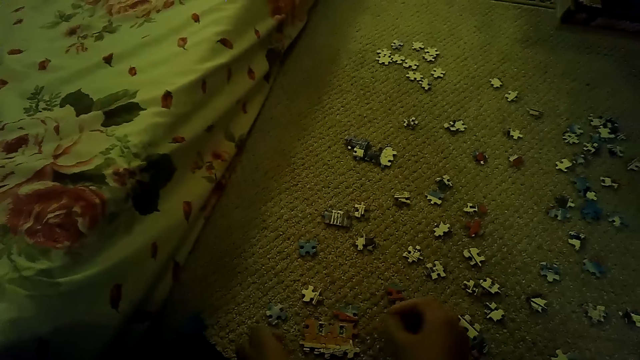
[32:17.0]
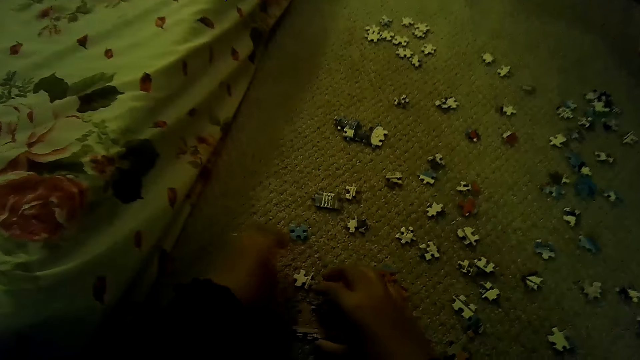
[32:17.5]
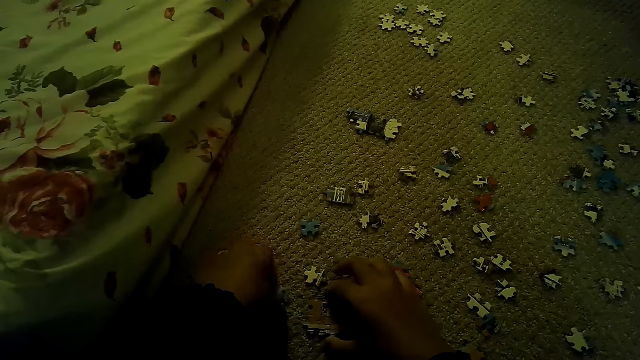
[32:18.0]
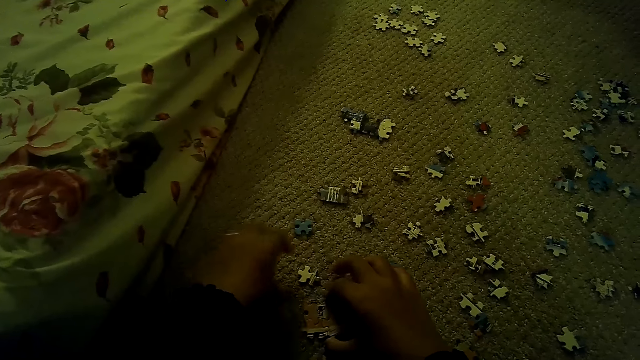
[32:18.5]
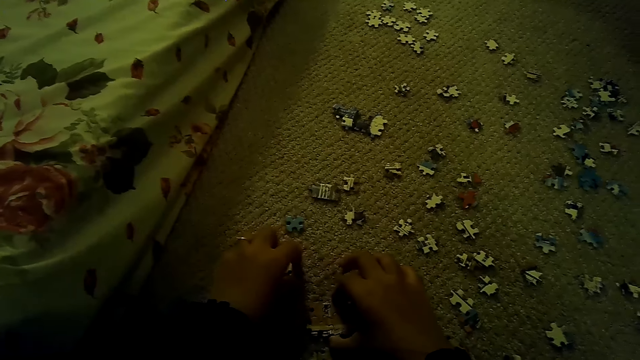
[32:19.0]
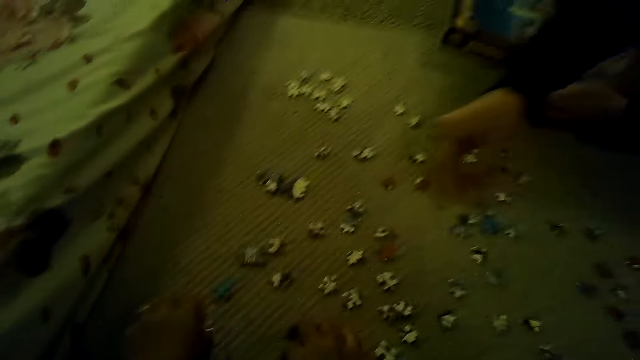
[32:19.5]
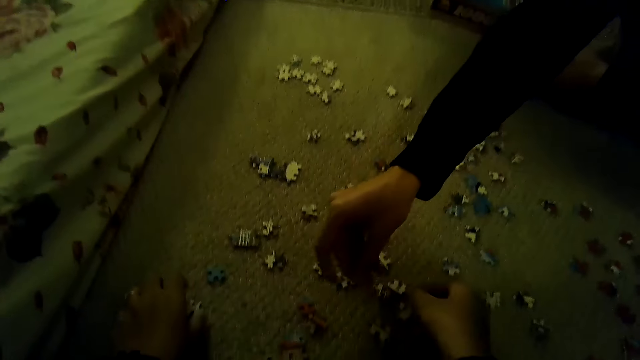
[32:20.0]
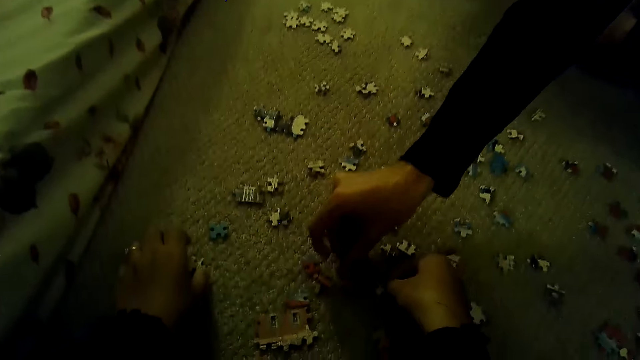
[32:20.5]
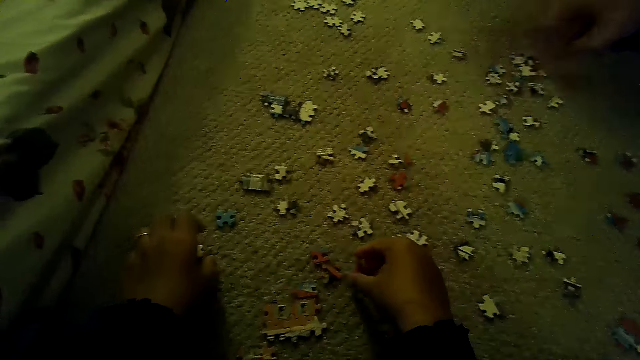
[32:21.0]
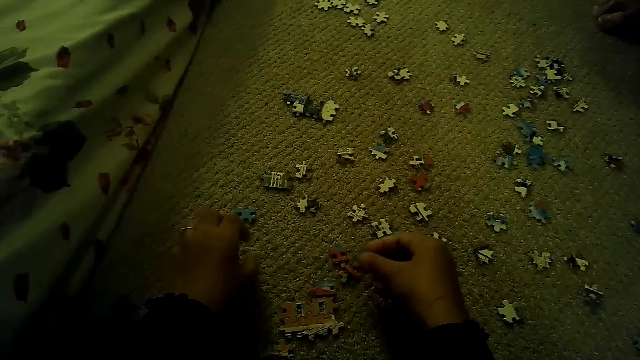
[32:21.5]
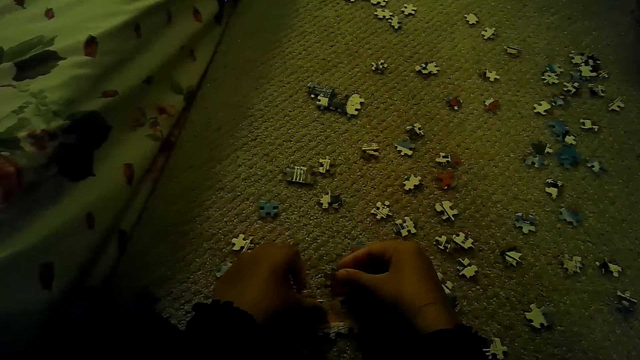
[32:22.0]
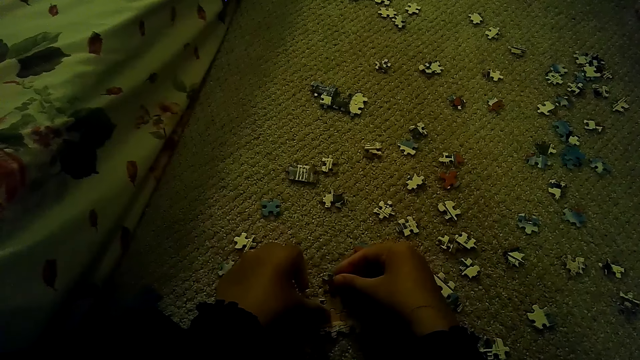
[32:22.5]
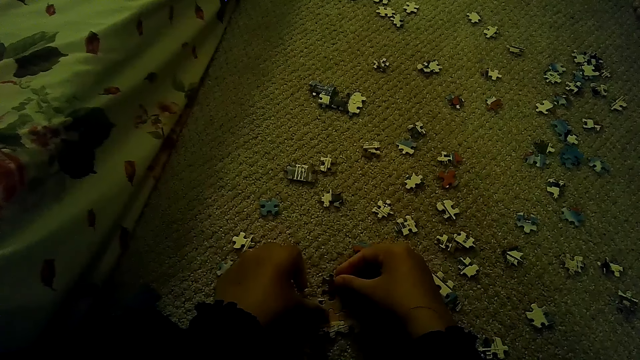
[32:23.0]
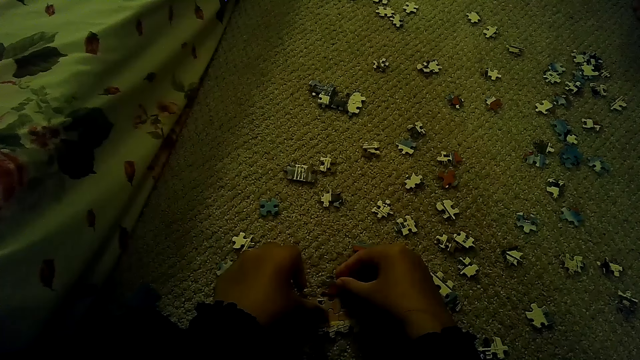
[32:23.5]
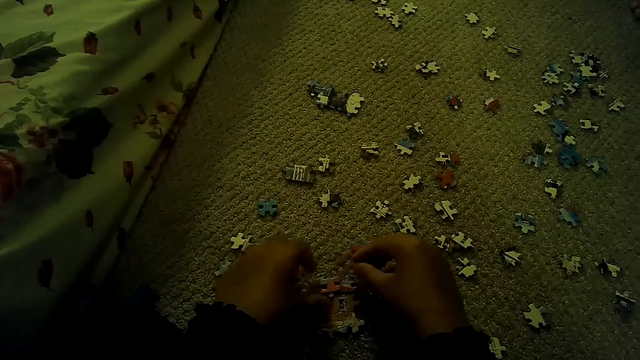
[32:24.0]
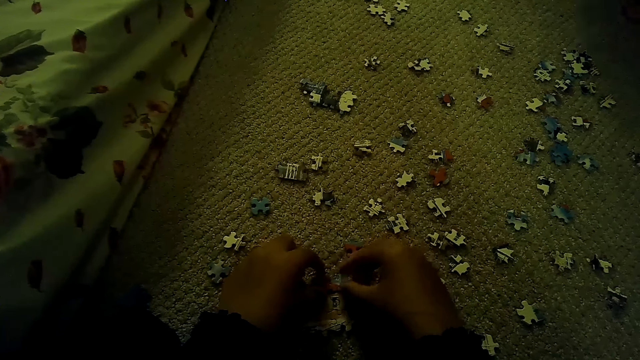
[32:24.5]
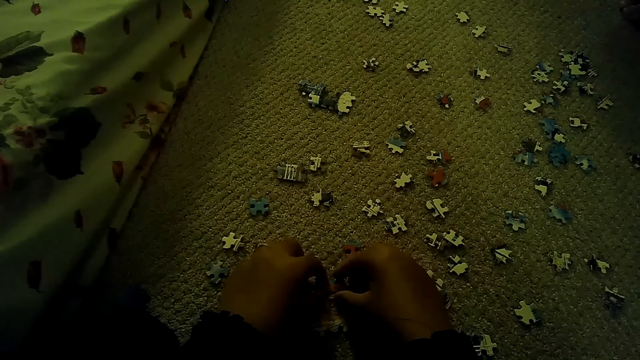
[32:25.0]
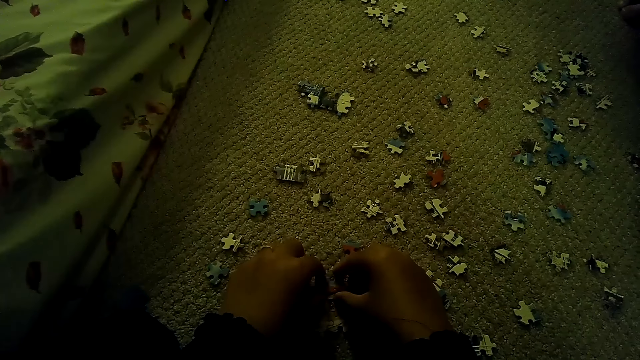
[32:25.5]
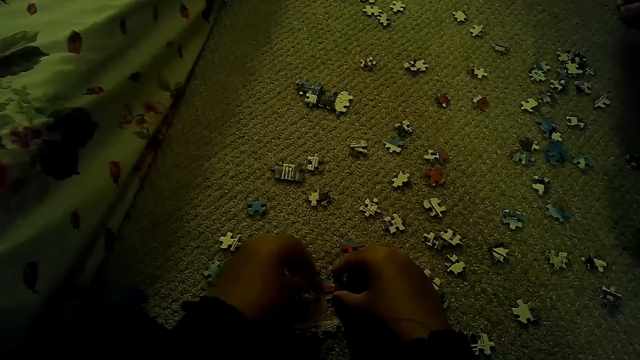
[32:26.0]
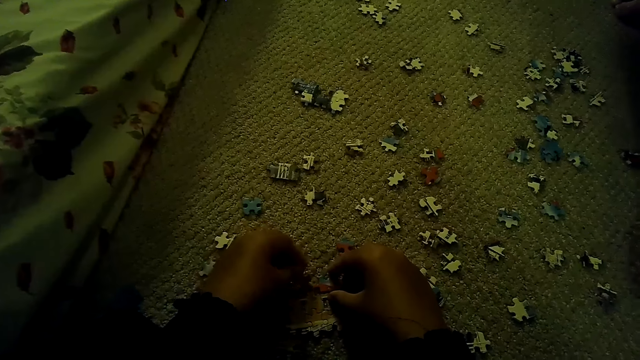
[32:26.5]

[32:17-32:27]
The camera wearer moves the puzzle piece. A man plays a jigsaw puzzle on the floor and puts the puzzle piece down. The camera wearer plays the jigsaw puzzle on the floor. They fix the puzzle piece.

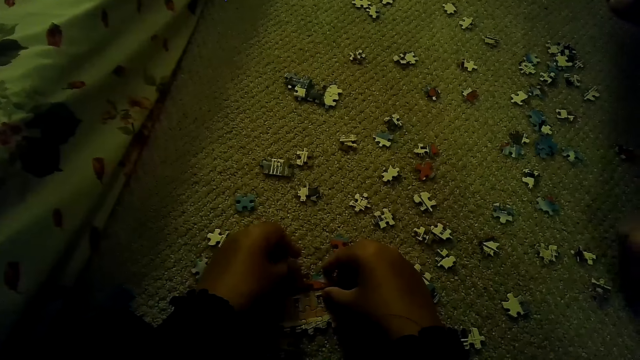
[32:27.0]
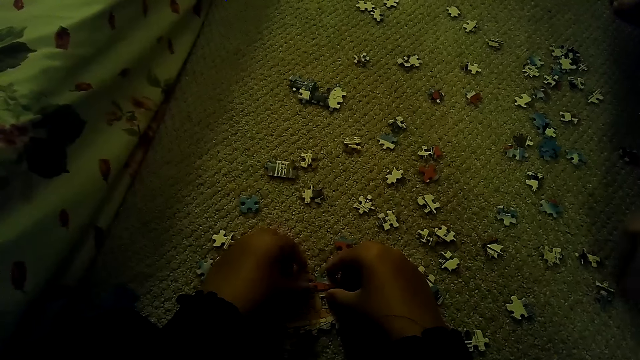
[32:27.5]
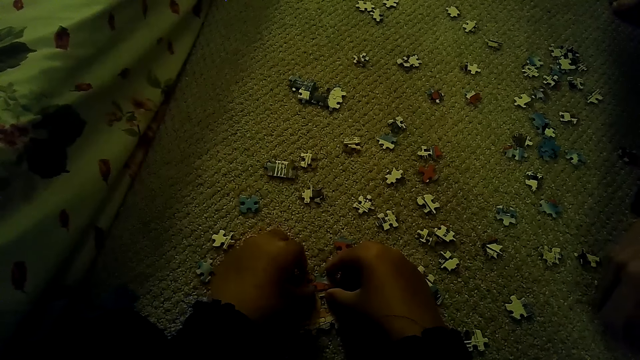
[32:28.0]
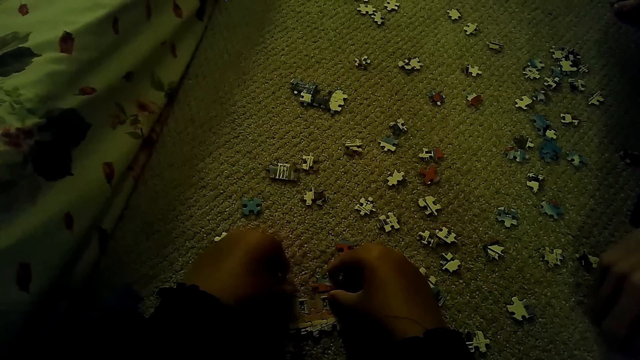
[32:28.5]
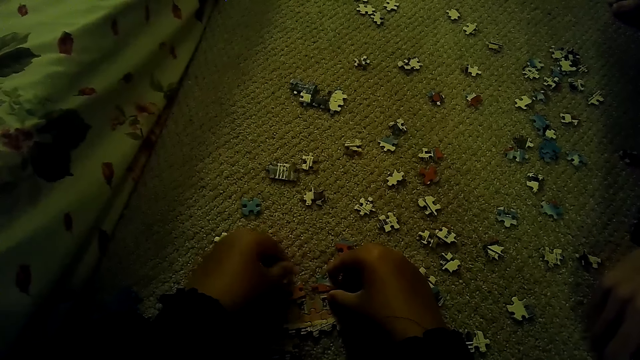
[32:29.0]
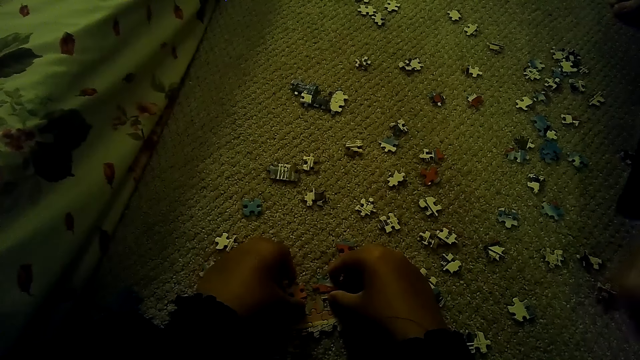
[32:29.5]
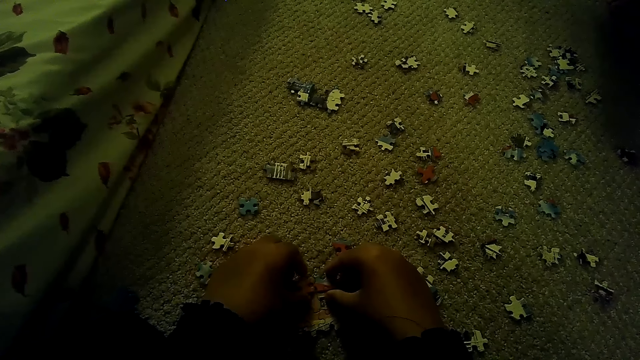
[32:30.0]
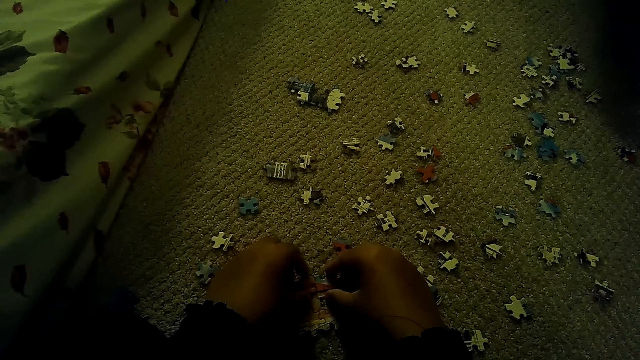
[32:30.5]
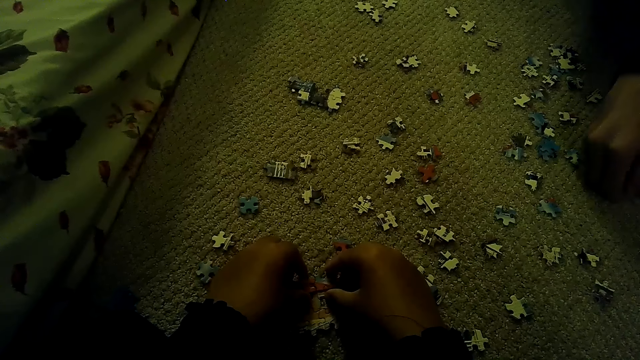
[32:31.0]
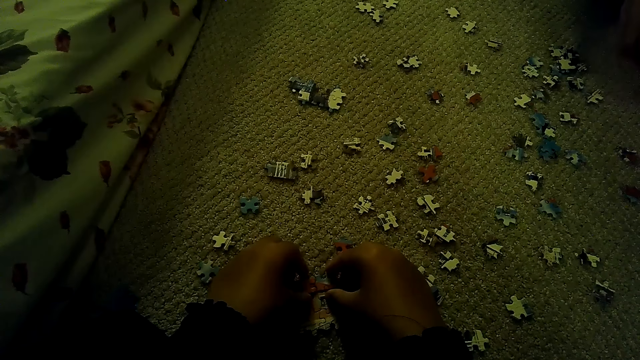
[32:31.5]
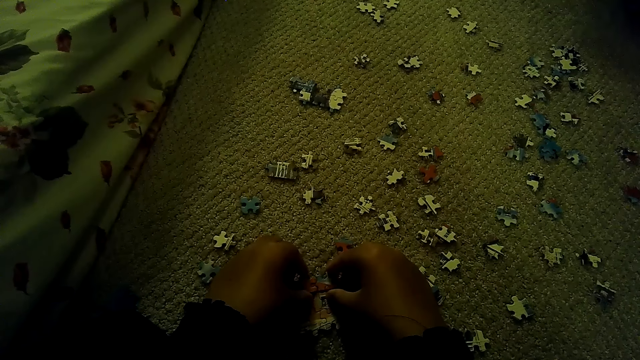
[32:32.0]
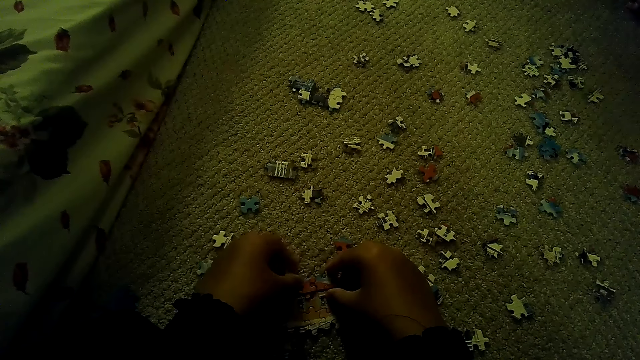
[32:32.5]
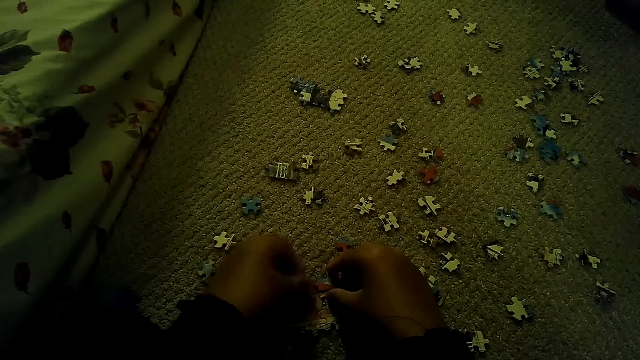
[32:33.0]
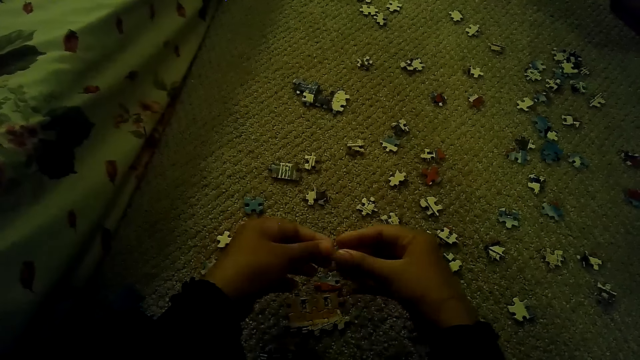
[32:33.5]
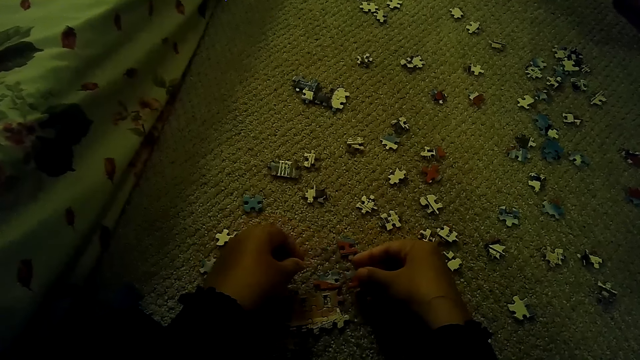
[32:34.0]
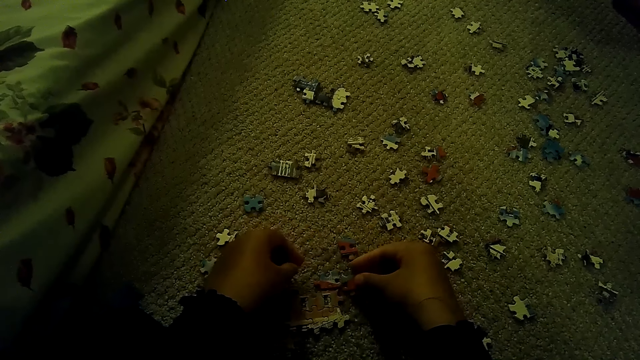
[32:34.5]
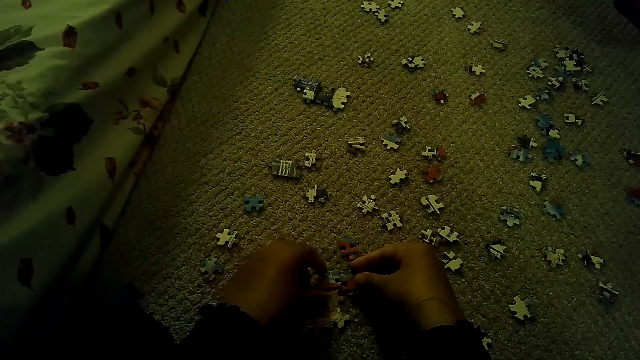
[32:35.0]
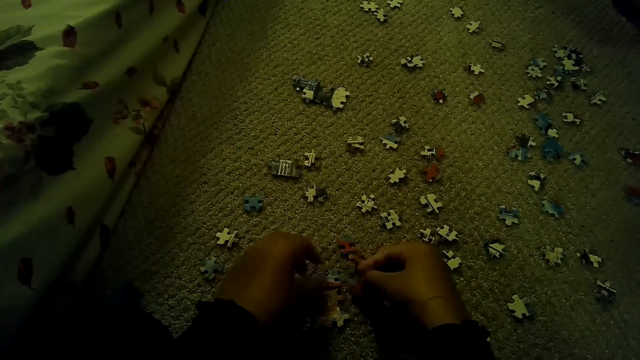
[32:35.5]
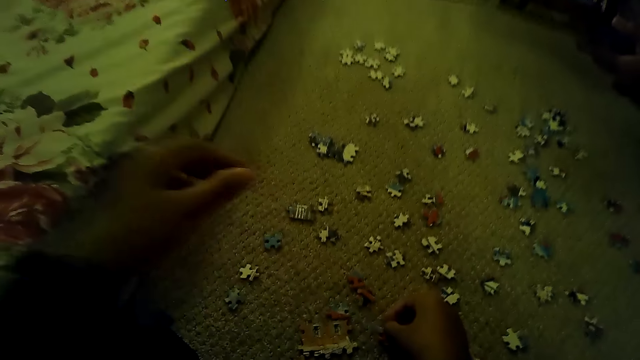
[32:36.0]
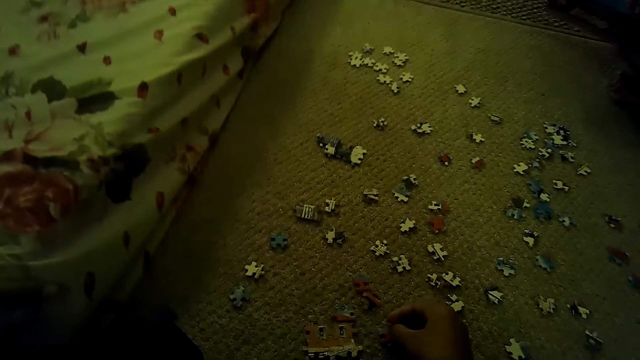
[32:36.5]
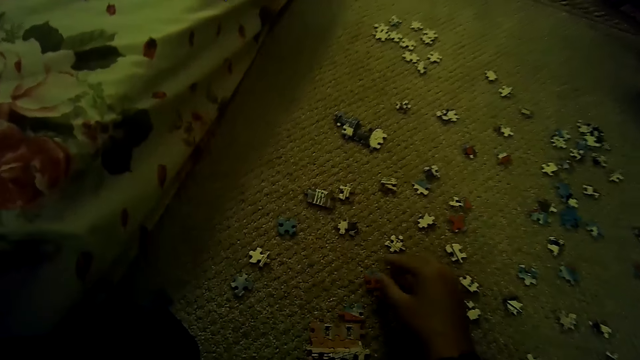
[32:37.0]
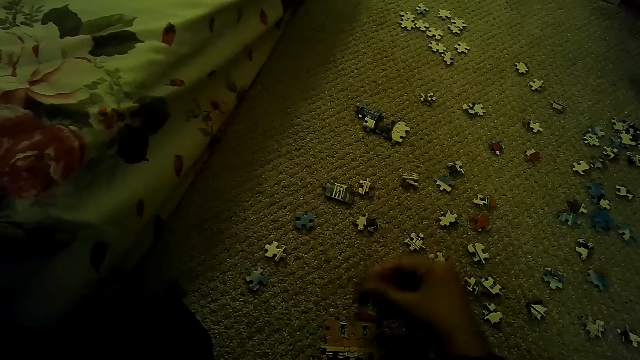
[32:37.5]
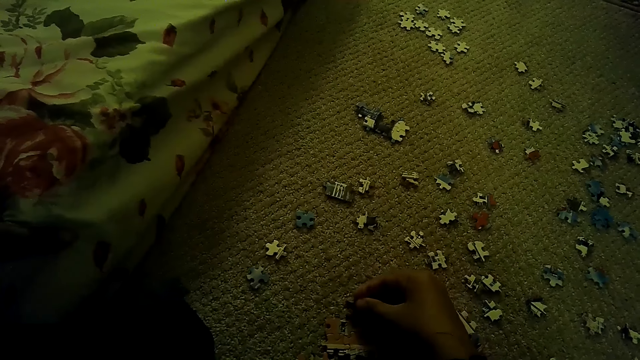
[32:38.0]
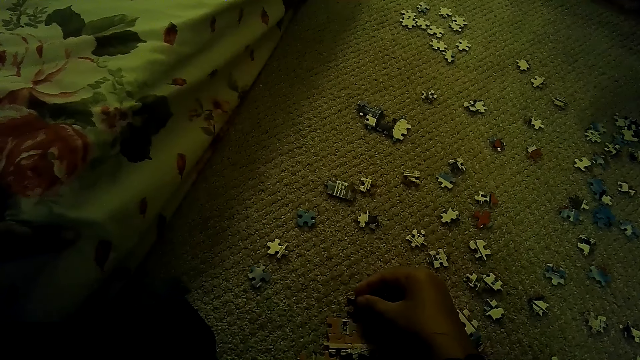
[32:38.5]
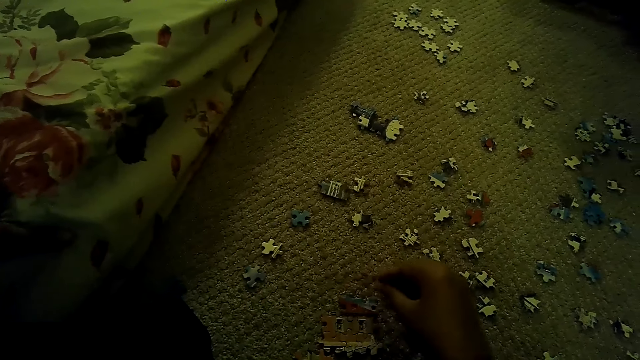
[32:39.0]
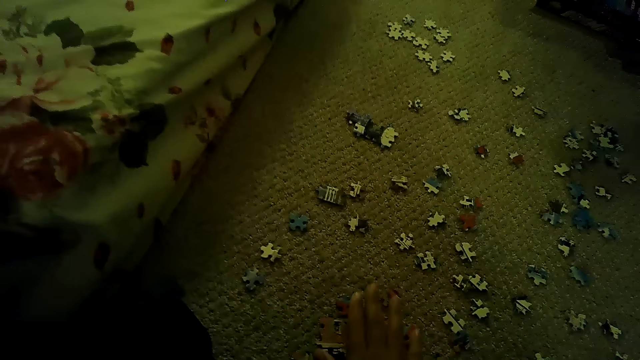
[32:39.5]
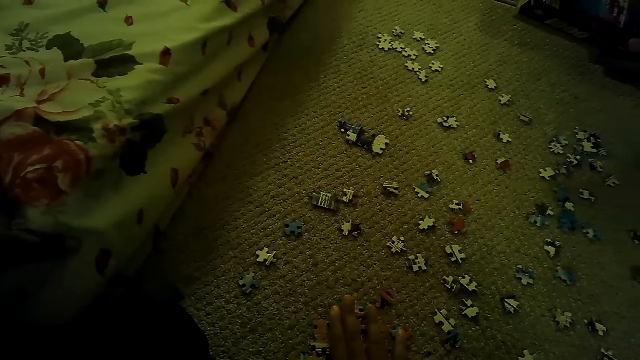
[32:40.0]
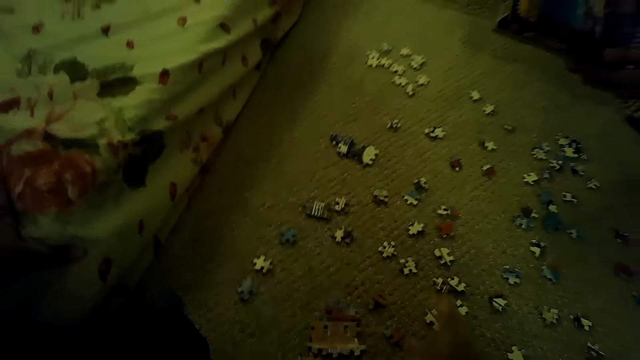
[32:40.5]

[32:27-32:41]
A person picks a puzzle piece. The camera wearer passes the puzzle piece to the right hand. They put down the puzzle piece, pick the puzzle piece, fix the puzzle piece, and drop the puzzle piece down.
